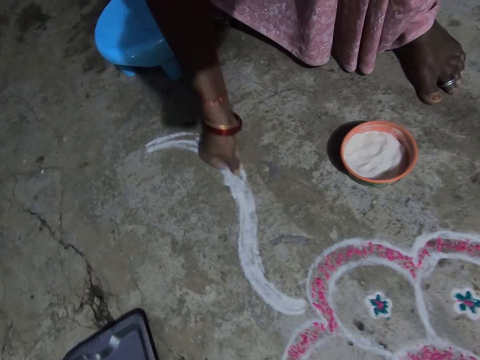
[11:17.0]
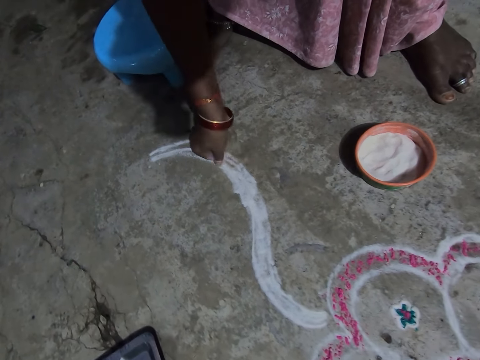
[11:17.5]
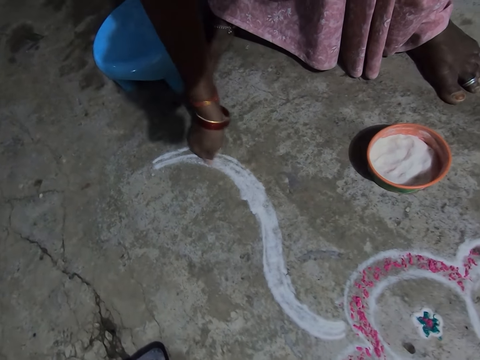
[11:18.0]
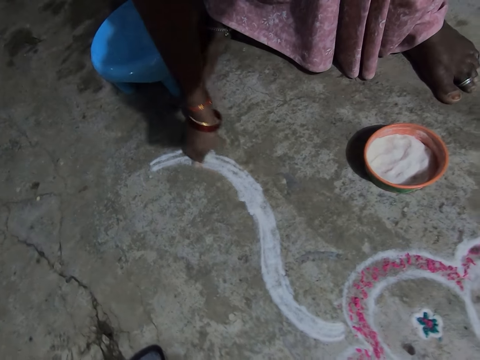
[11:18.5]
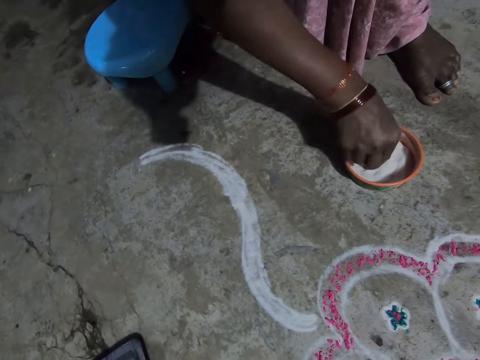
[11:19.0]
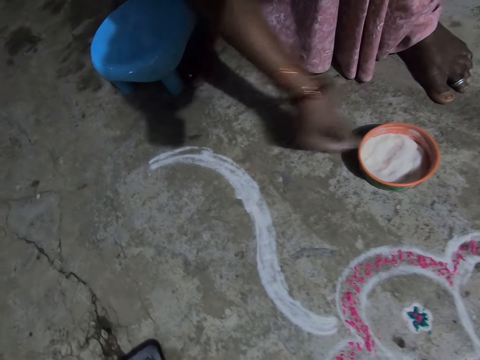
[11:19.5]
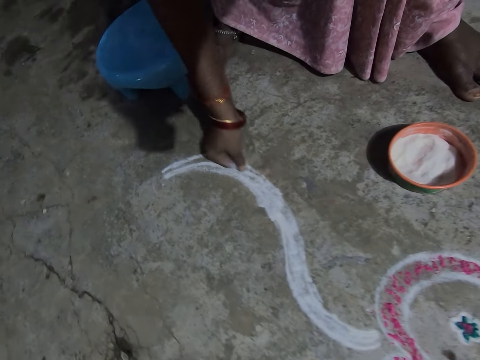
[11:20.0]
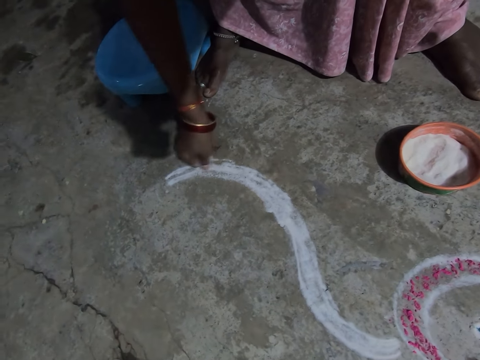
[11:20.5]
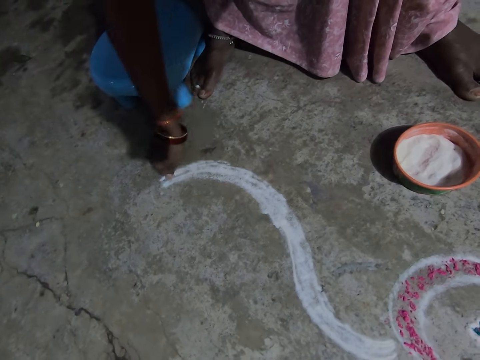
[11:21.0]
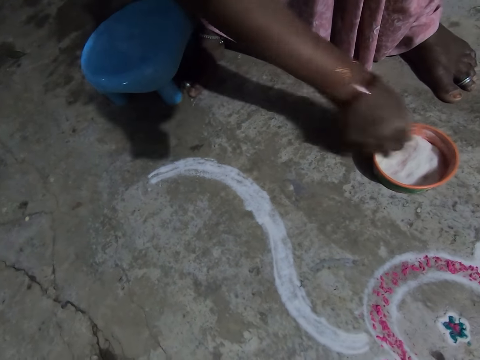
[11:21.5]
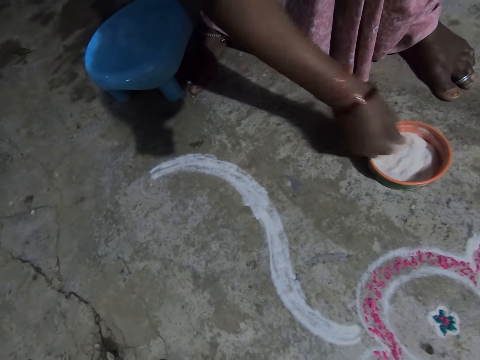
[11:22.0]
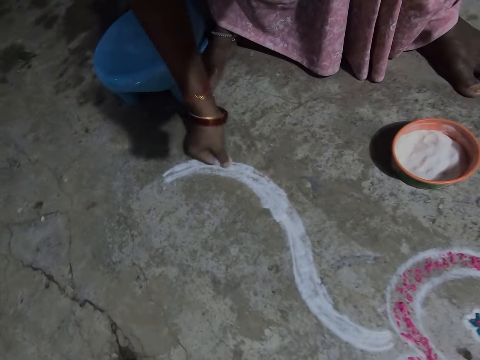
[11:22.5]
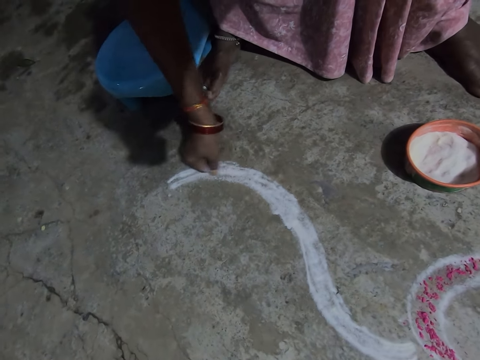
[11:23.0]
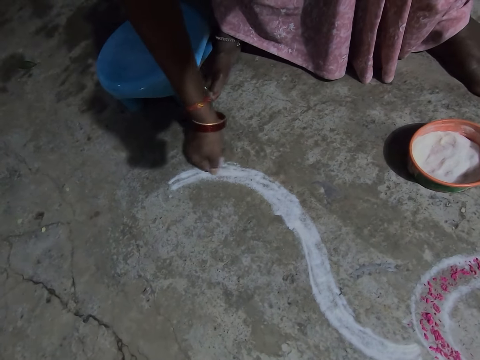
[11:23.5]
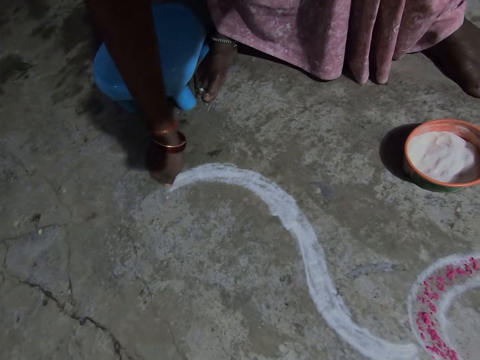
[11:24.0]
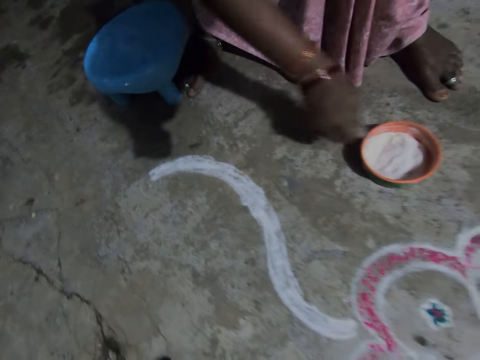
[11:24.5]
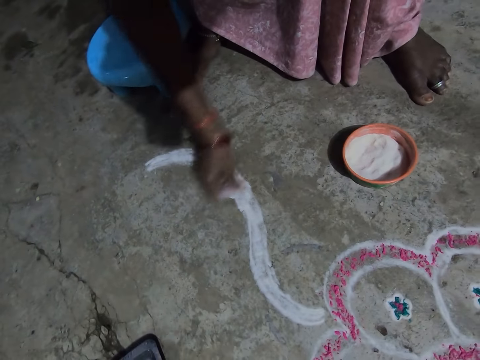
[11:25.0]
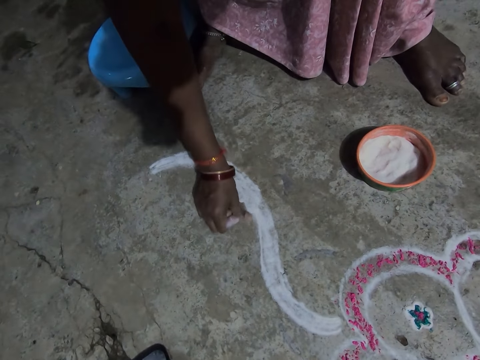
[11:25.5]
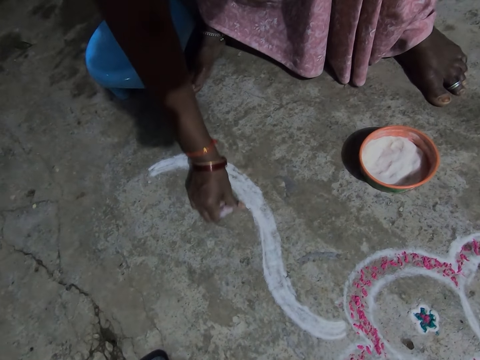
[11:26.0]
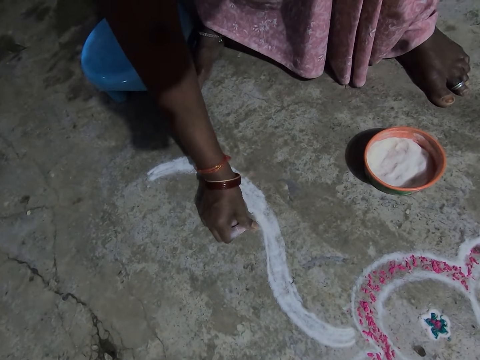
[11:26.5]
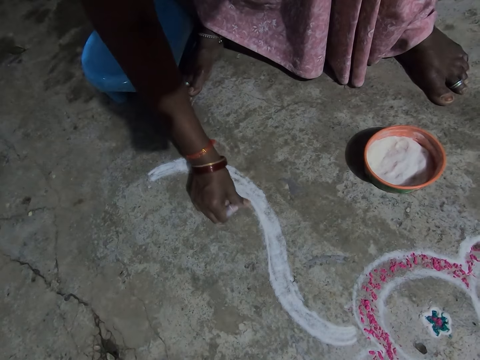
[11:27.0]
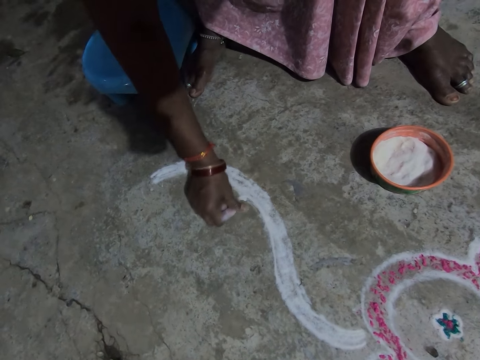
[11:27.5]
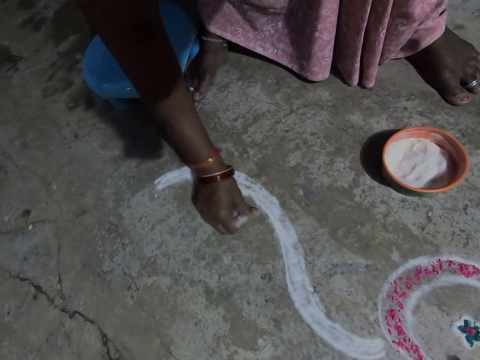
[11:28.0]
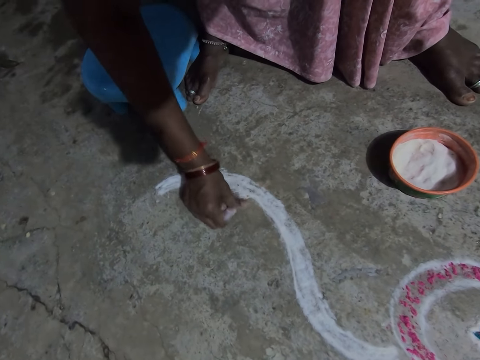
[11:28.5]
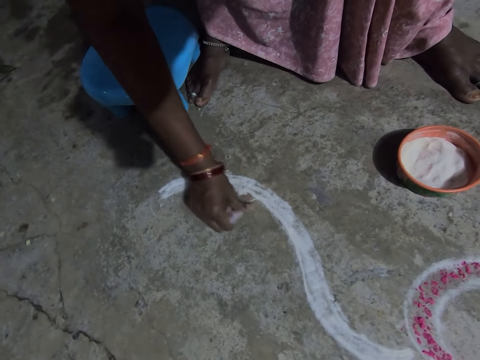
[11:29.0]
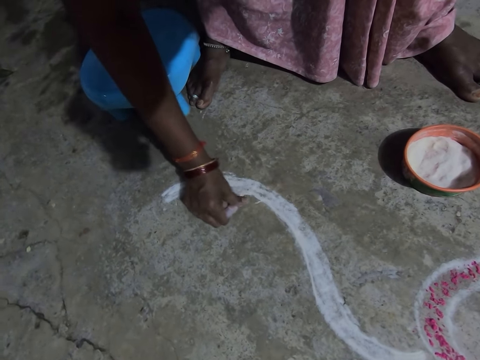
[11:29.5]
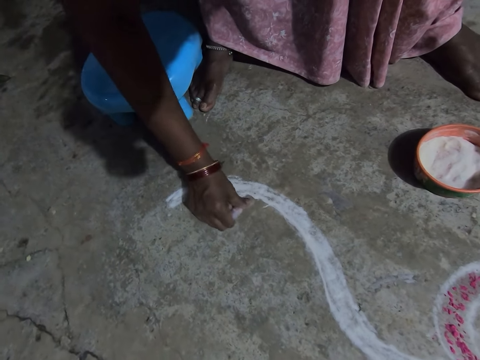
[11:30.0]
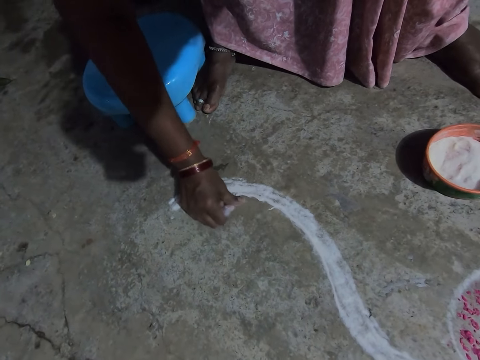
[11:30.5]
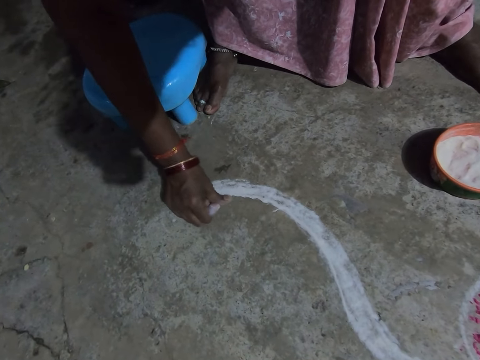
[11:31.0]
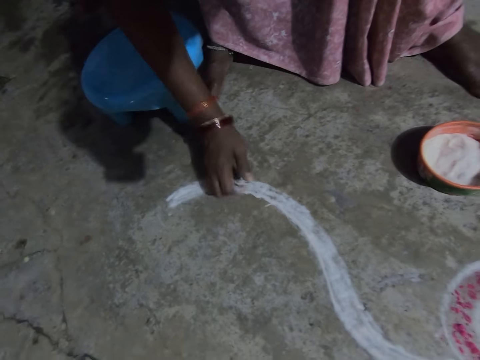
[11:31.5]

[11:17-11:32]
The camera wearer picks the powder paint or powder colour in a container. They sprinkle the powder paint on the floor. They pick the powder paint in the container. They sprinkle the powder paint on the floor. They pick the powder paint in the container. They sprinkle the powder paint on the floor. They put the powder colour in the container. They put the powder on the side. They align the powder paint on the floor.

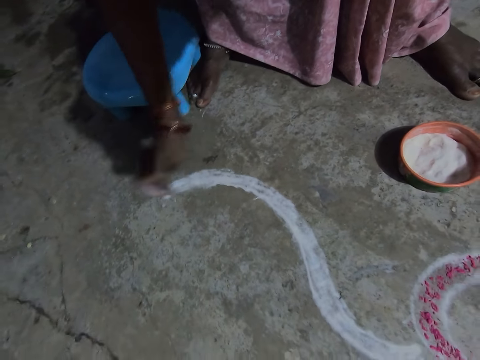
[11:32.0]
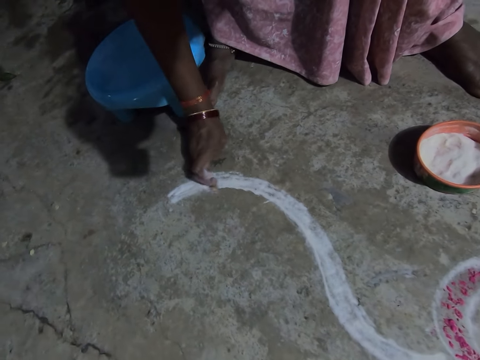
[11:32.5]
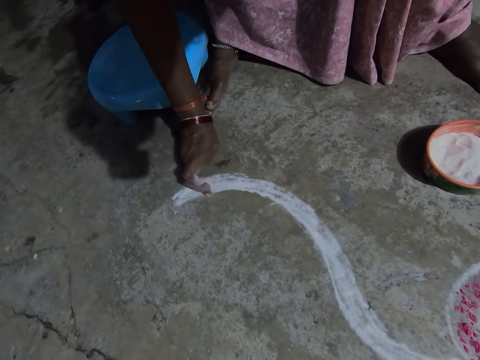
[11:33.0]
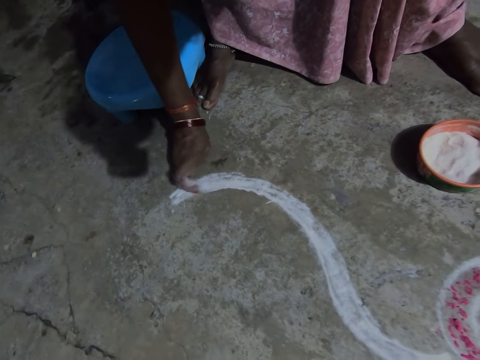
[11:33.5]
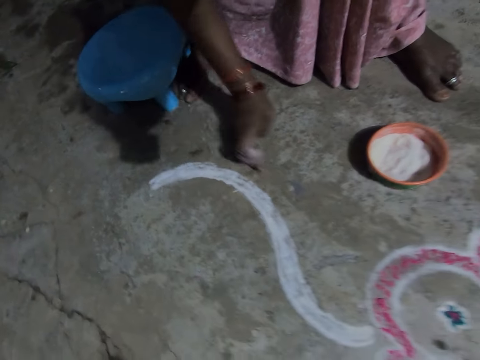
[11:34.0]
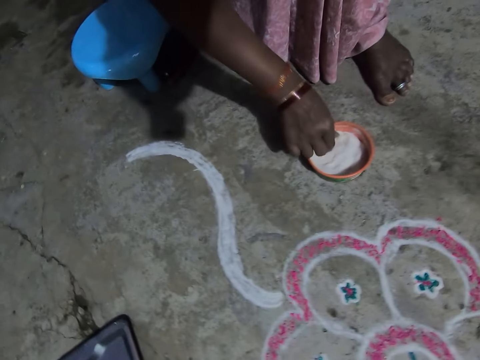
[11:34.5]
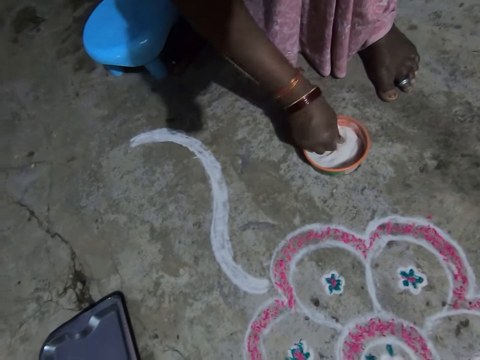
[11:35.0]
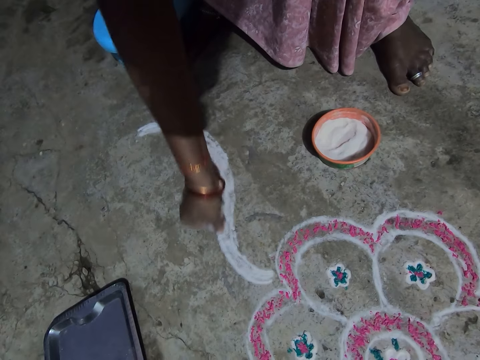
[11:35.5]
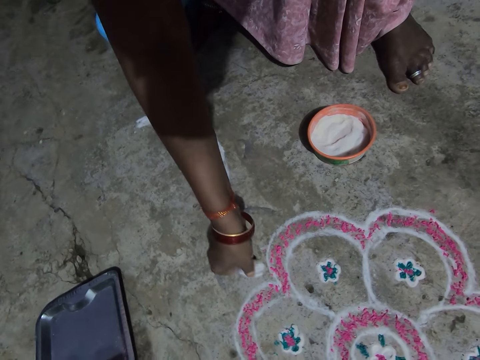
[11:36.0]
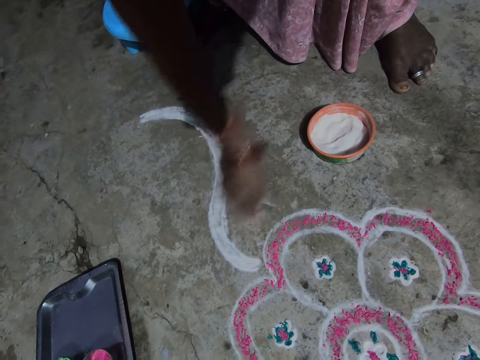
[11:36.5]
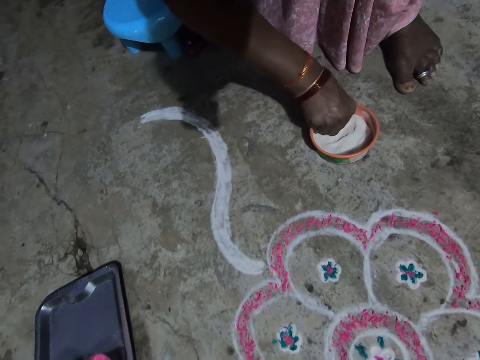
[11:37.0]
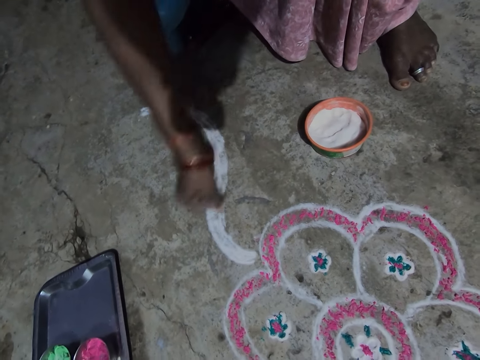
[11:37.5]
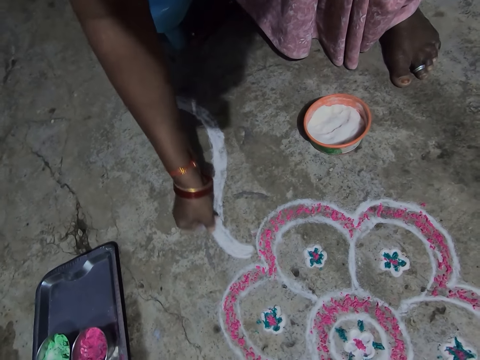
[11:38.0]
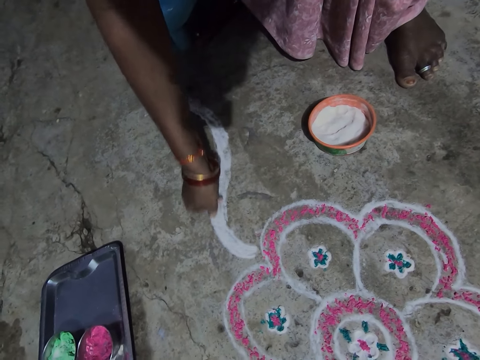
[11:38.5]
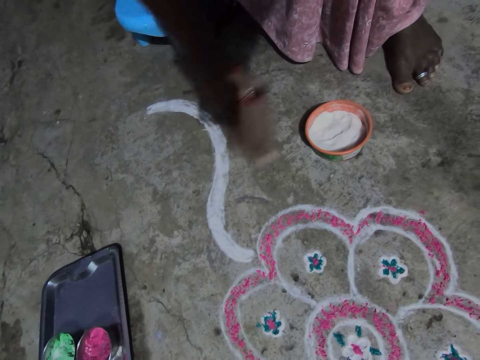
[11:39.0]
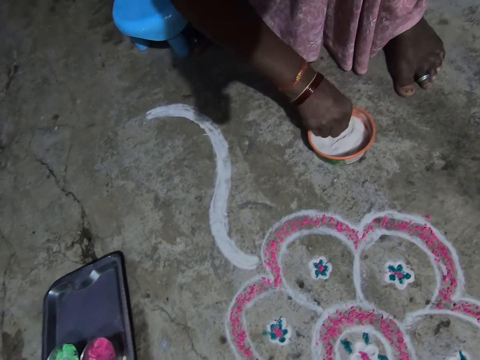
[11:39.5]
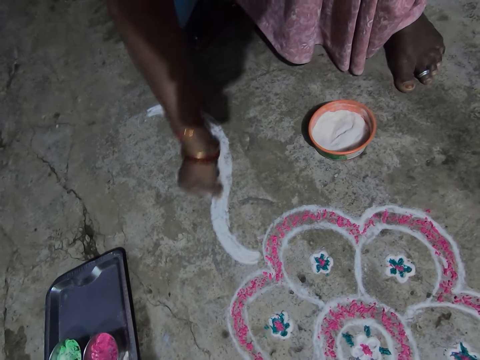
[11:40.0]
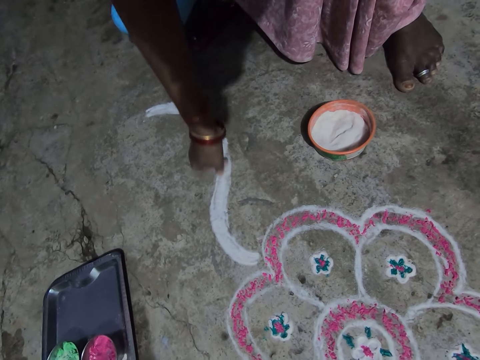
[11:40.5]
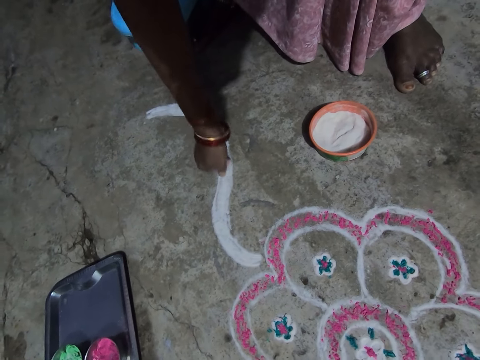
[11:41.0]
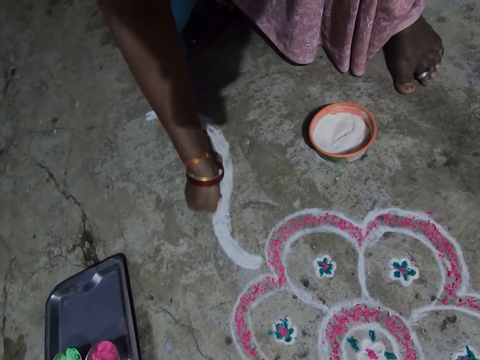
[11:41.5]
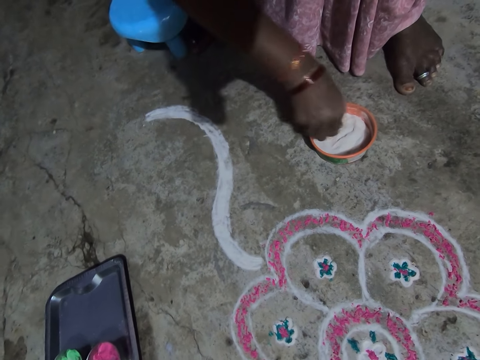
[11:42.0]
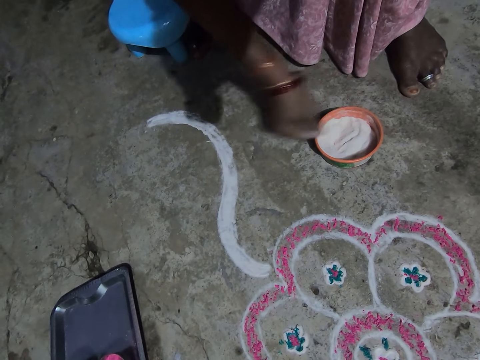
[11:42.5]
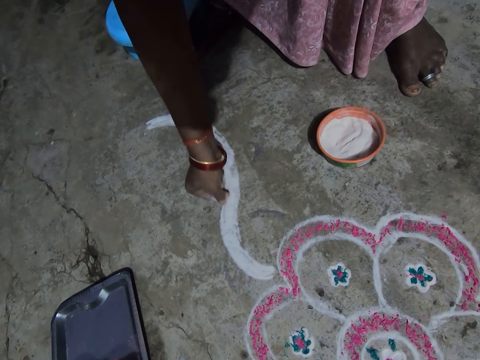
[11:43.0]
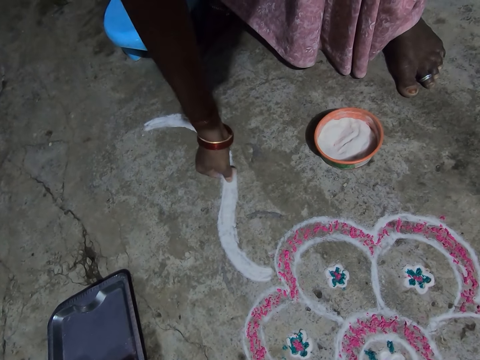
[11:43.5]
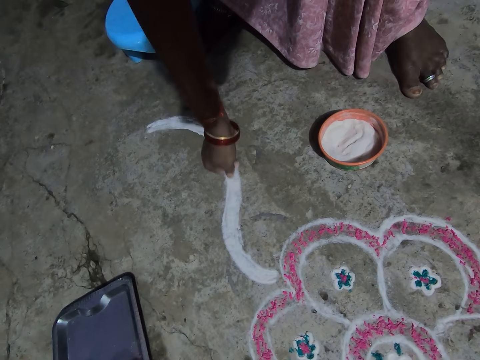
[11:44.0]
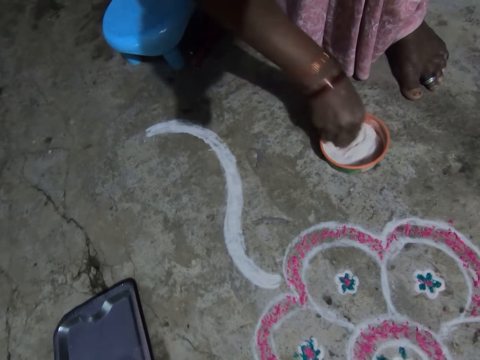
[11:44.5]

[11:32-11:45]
The camera wearer picks the powder paint in a container. They sprinkle the powder paint on the floor. They pick the powder paint in the container. They sprinkle the powder paint on the floor. They pick the powder paint in the container. They sprinkle the powder paint on the floor. They pick the powder paint in the container. They sprinkle the powder paint on the floor.
